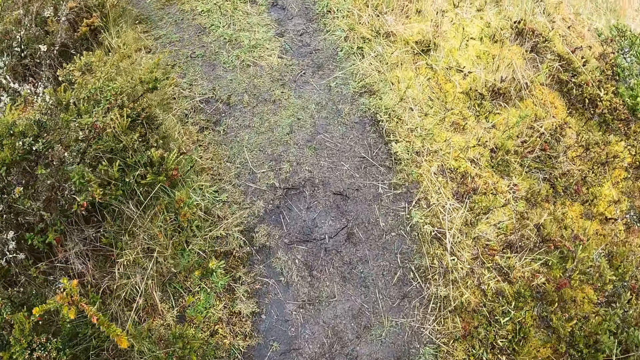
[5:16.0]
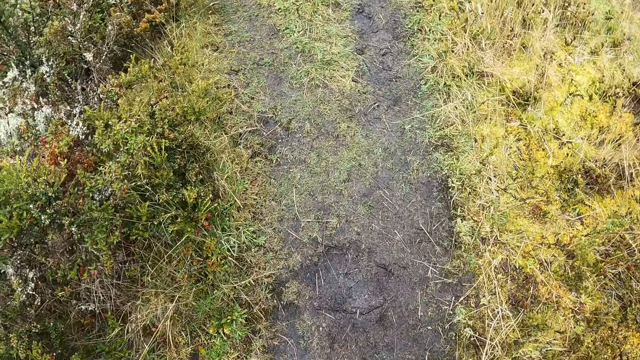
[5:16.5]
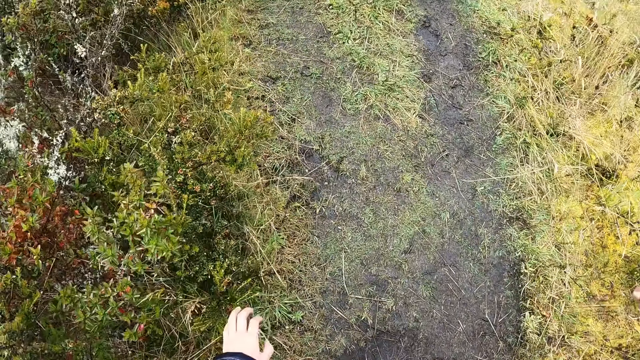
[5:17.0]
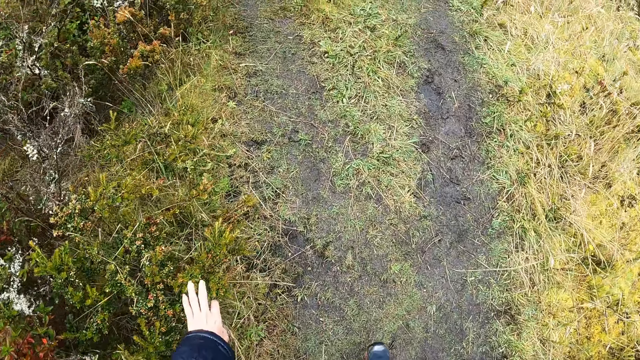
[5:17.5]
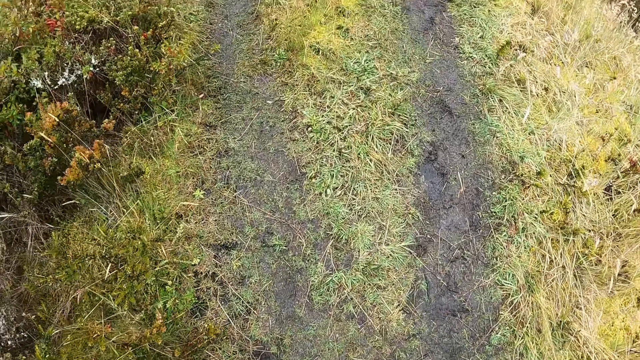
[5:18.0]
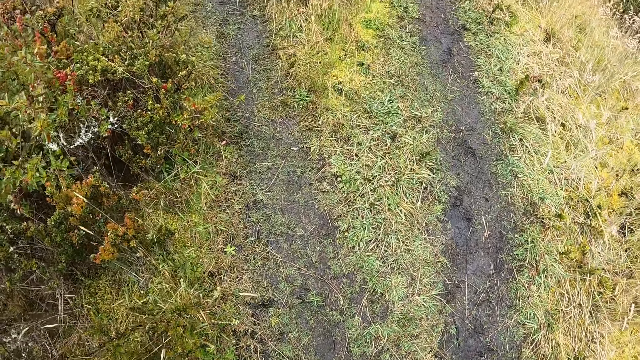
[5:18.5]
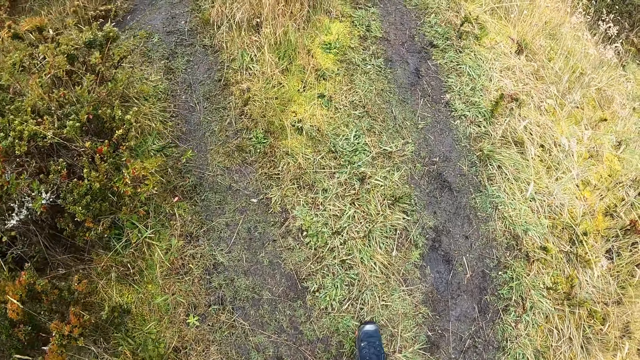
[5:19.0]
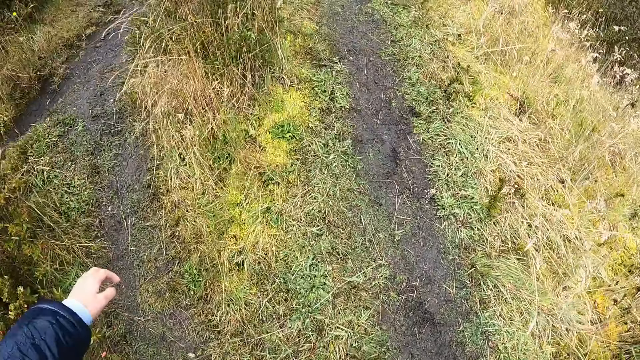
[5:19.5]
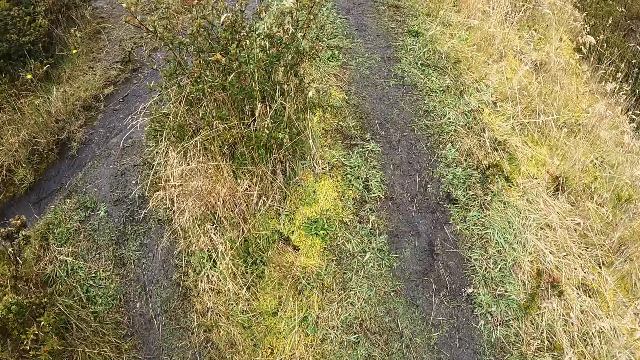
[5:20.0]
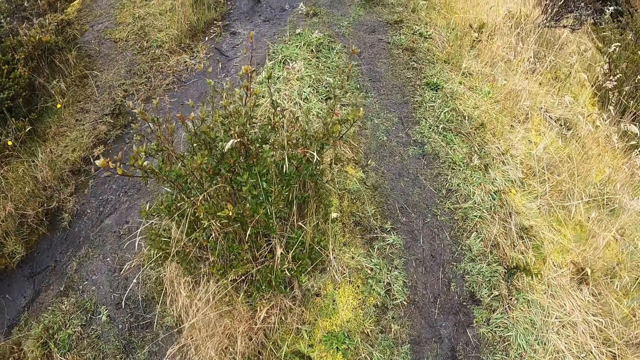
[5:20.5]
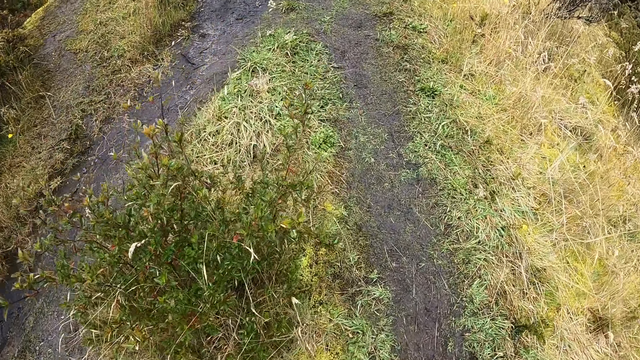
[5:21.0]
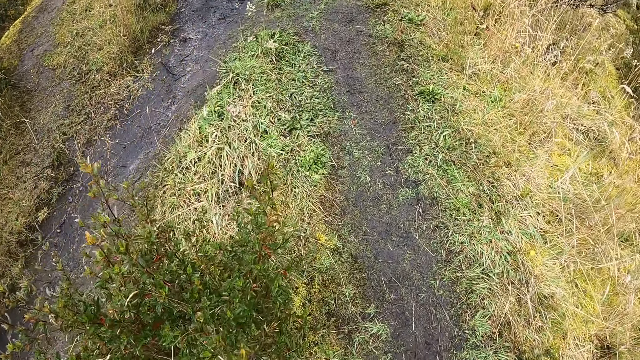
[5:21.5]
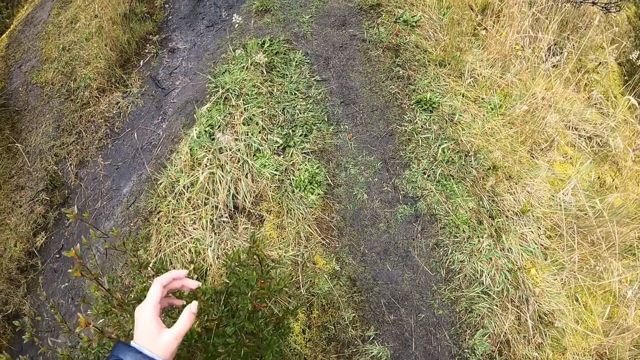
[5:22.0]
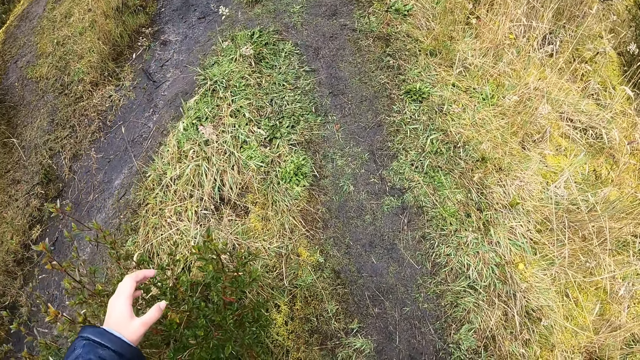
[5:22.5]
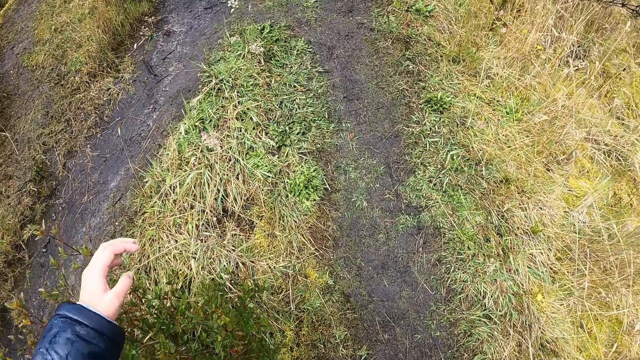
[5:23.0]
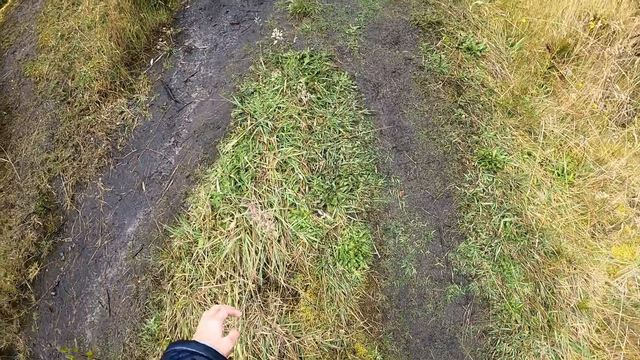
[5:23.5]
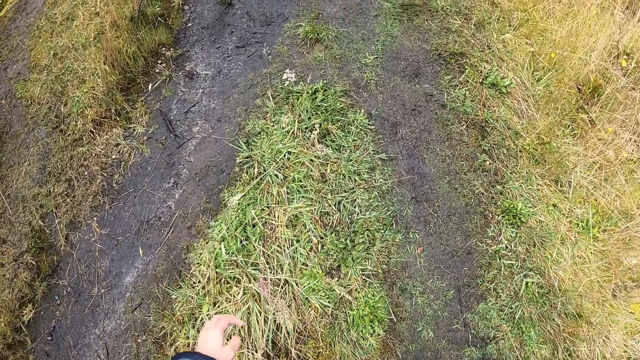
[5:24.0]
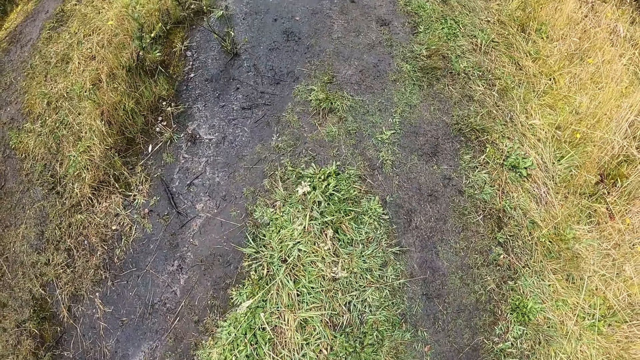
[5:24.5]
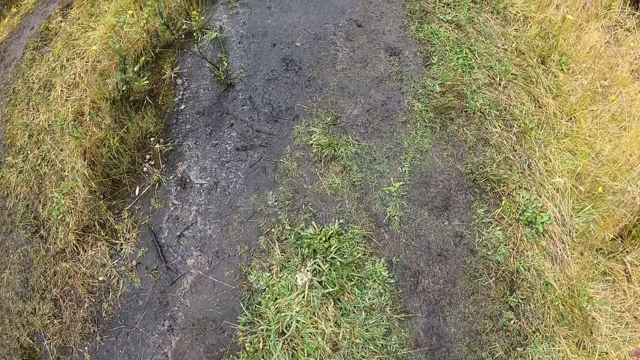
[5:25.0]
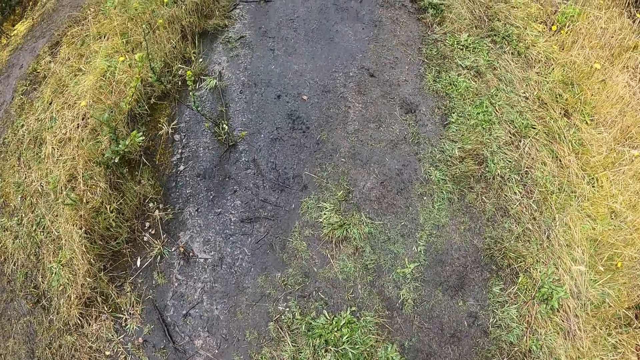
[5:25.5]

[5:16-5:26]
The camera wearer brushes a bunch of grasses with her left hand. She touches the bunch of grasses with her left hand.

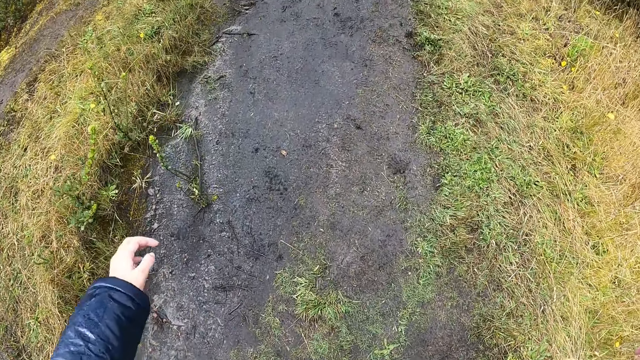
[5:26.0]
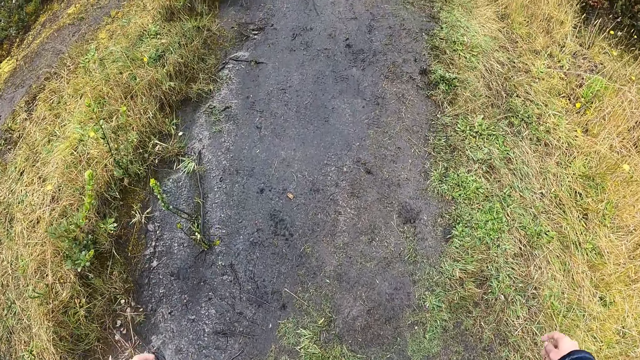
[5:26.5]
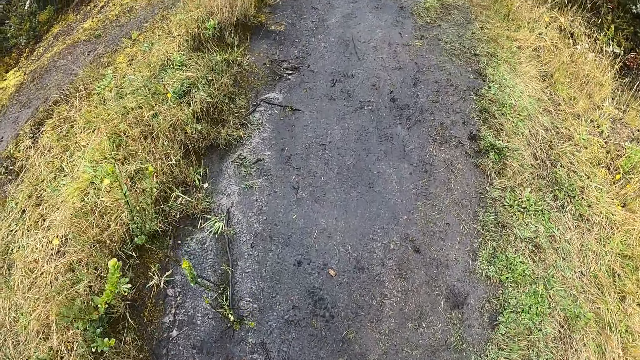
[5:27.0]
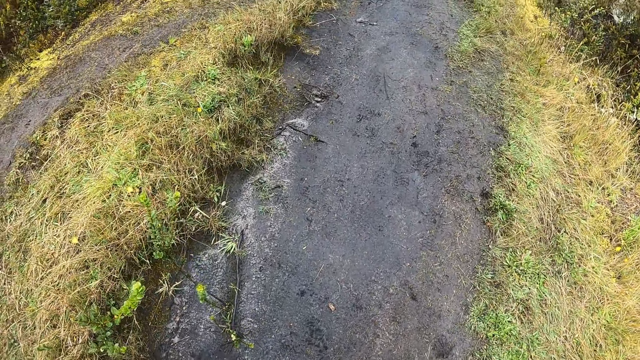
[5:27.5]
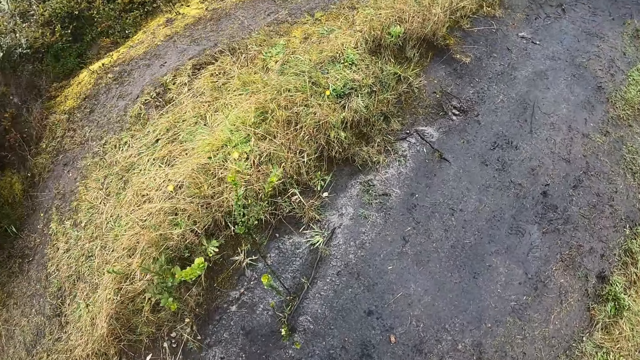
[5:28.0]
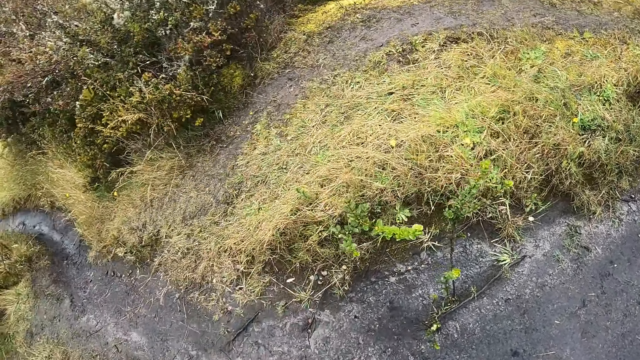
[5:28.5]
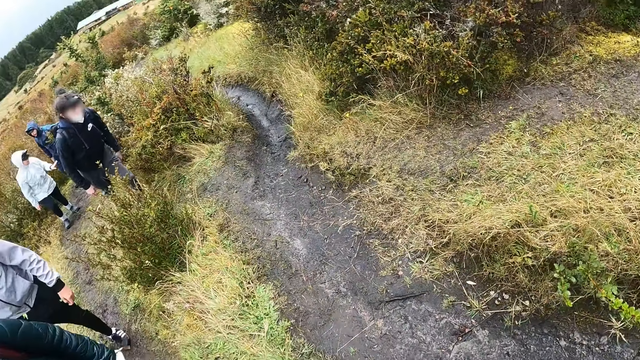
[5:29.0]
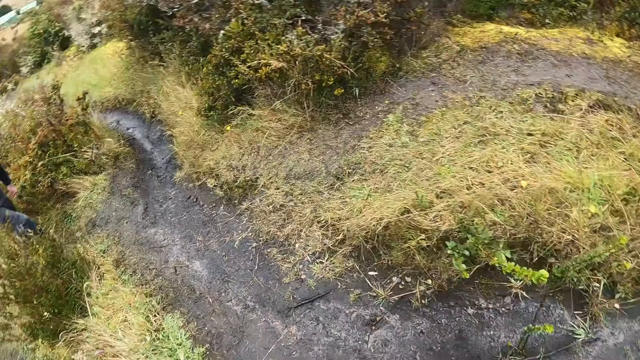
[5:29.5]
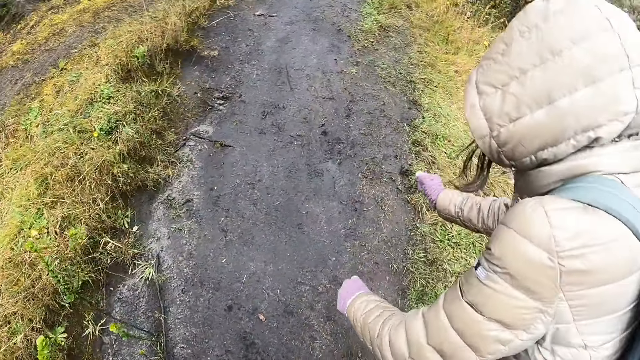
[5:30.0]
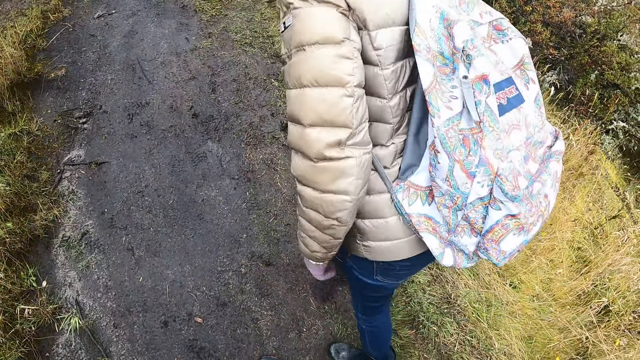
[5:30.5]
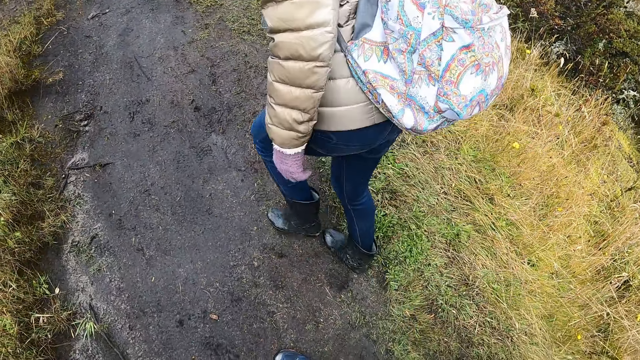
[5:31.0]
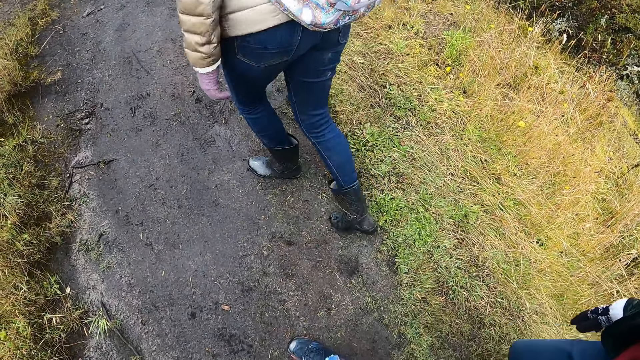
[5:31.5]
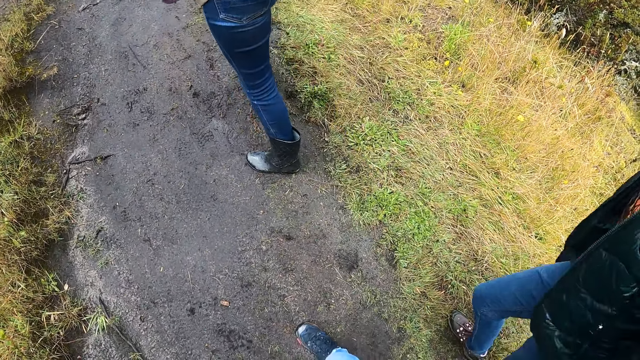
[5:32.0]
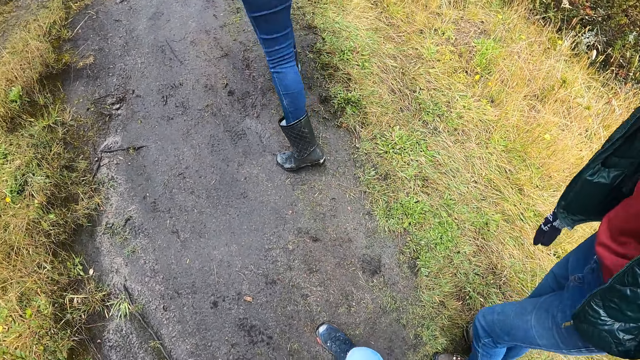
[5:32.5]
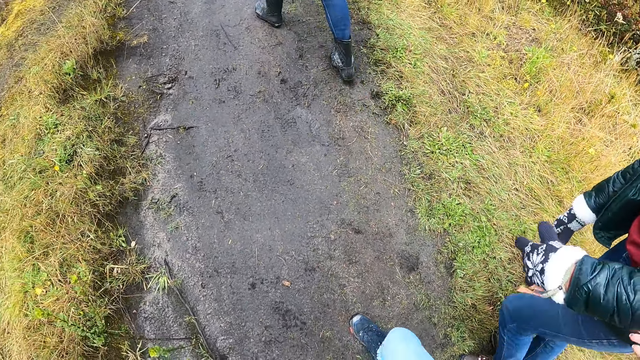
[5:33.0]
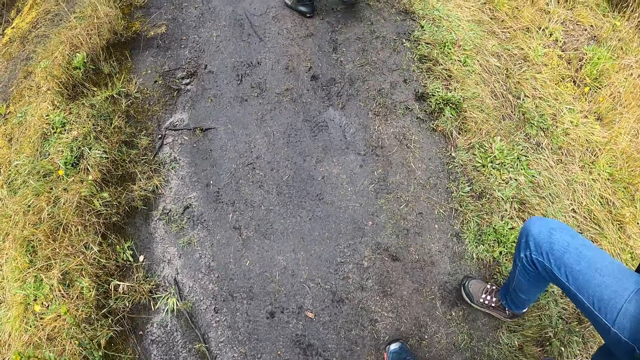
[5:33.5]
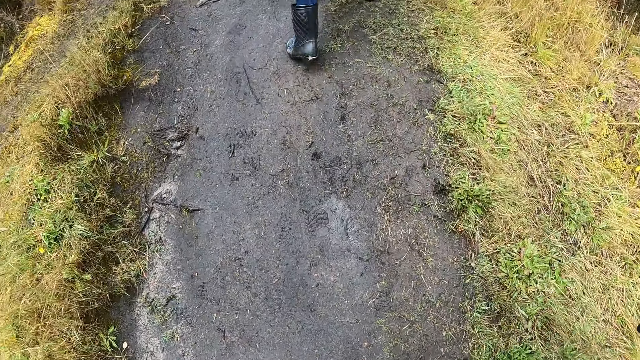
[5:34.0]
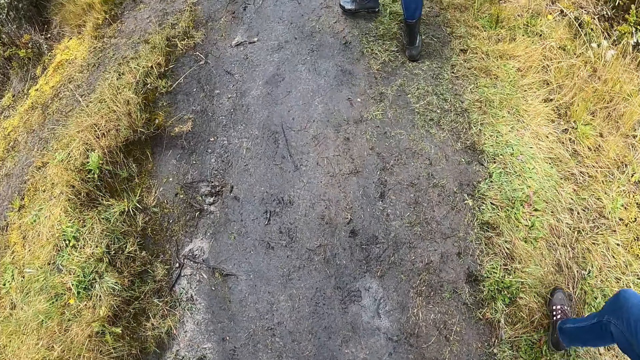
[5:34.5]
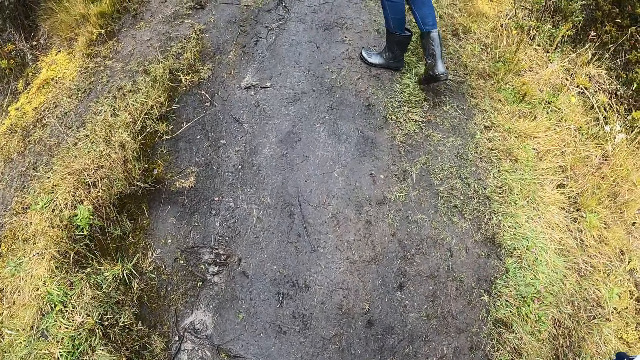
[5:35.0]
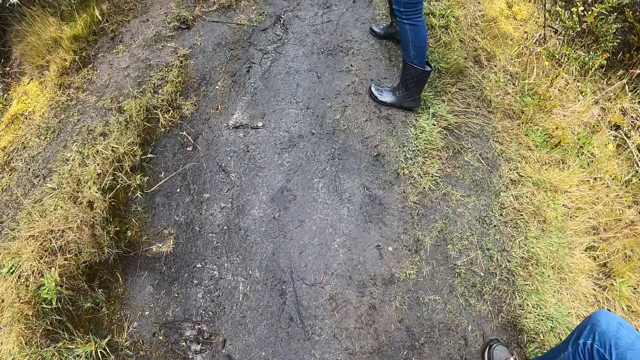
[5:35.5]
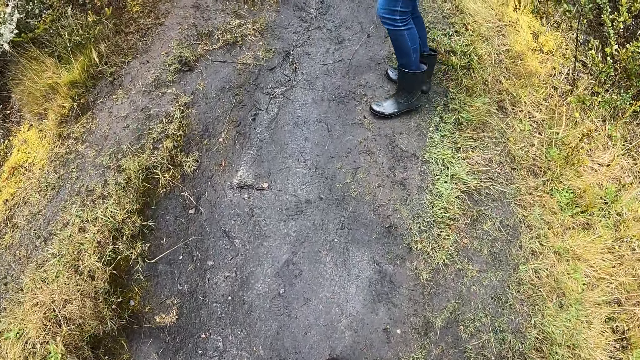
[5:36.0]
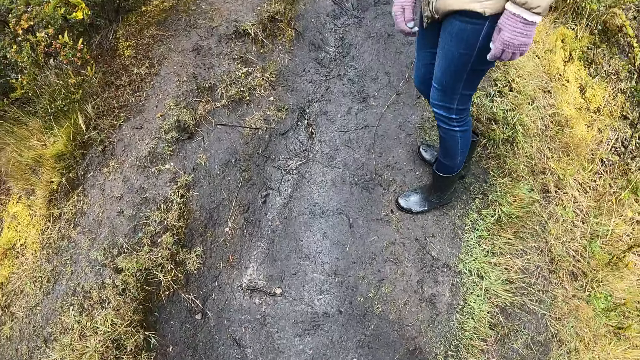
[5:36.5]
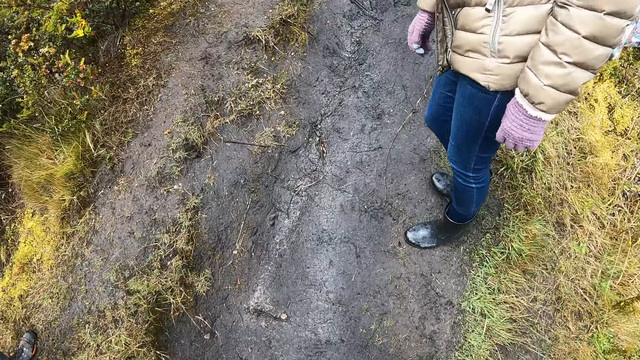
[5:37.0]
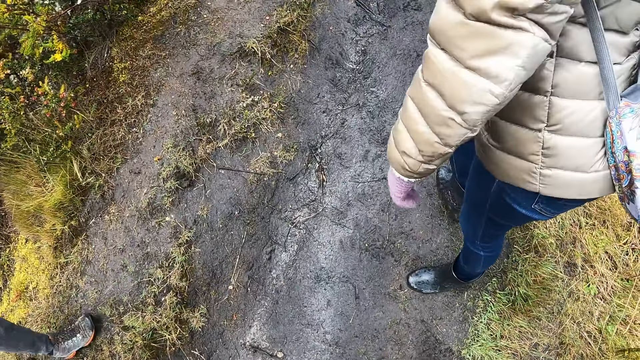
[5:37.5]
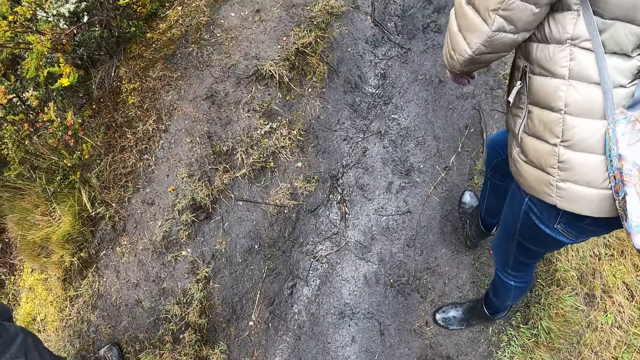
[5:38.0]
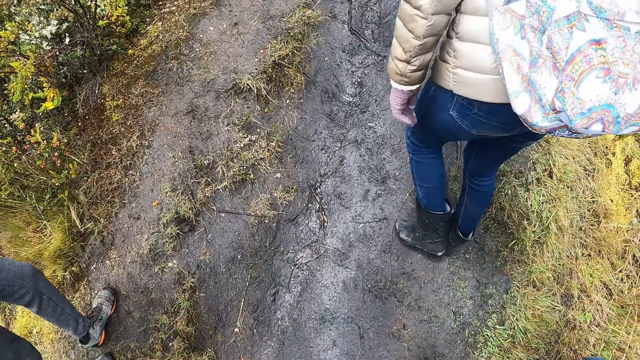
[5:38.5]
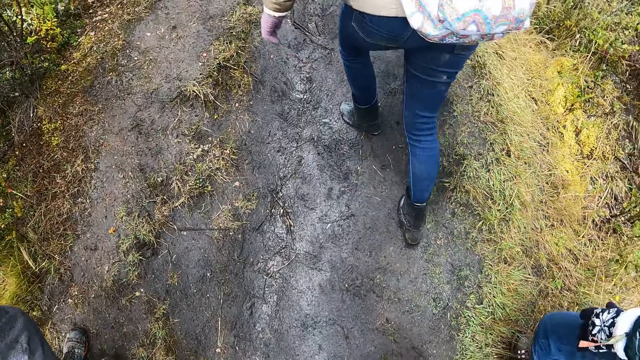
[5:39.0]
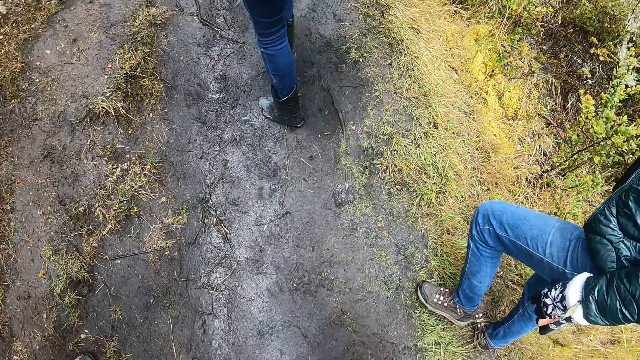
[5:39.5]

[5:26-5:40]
The camera wearer walks in the field. They look around. They look at the group behind. They walk the field.
